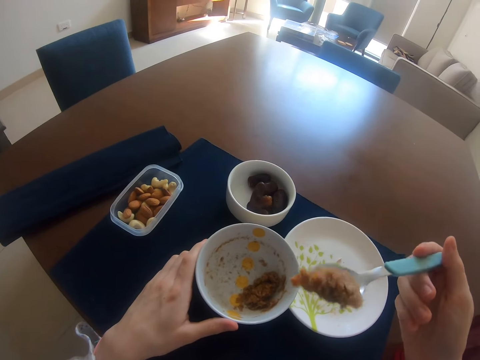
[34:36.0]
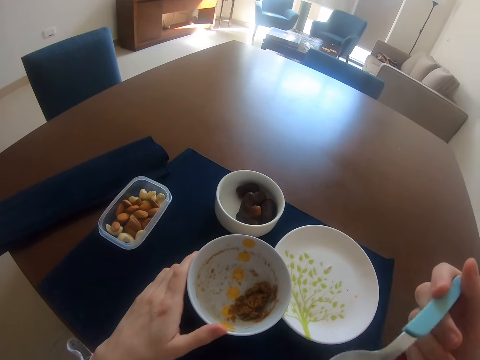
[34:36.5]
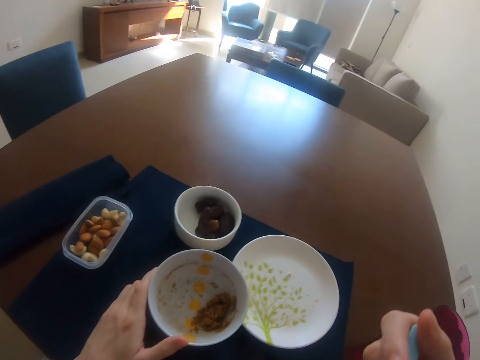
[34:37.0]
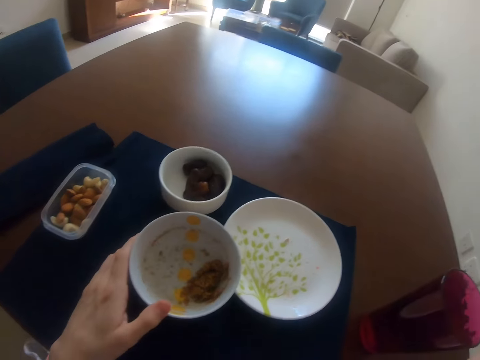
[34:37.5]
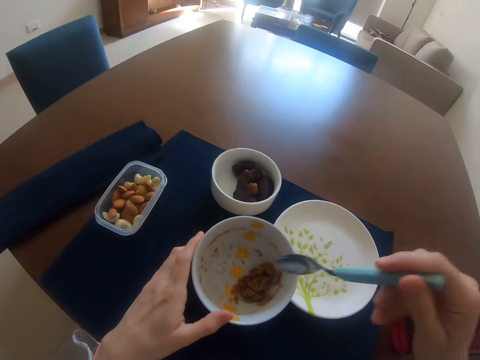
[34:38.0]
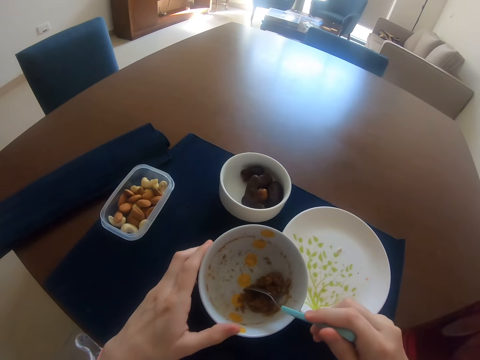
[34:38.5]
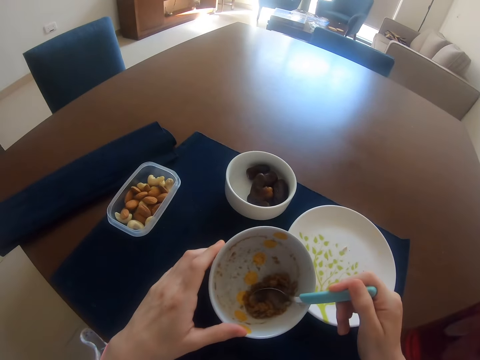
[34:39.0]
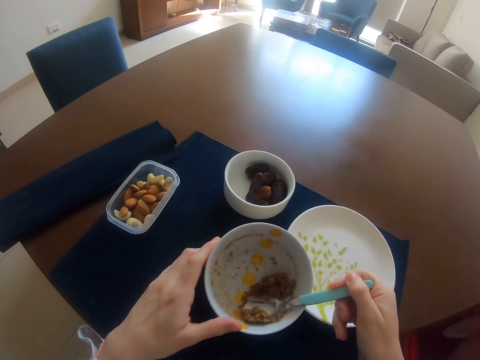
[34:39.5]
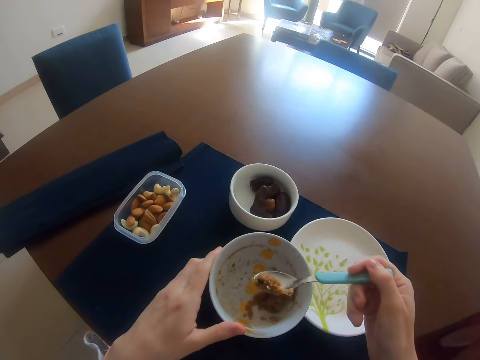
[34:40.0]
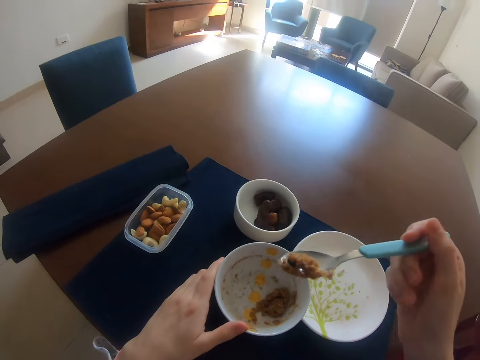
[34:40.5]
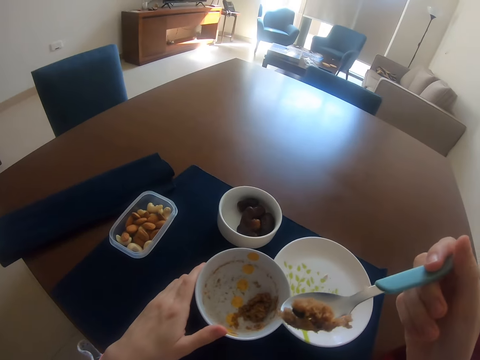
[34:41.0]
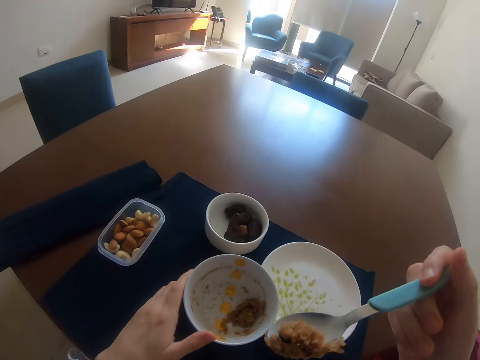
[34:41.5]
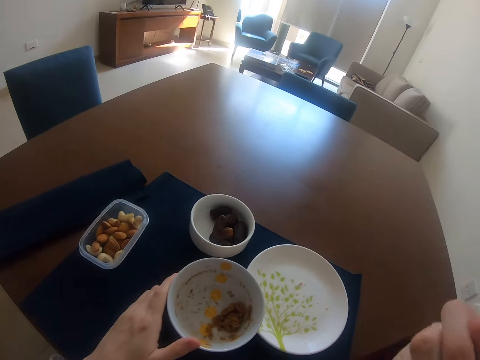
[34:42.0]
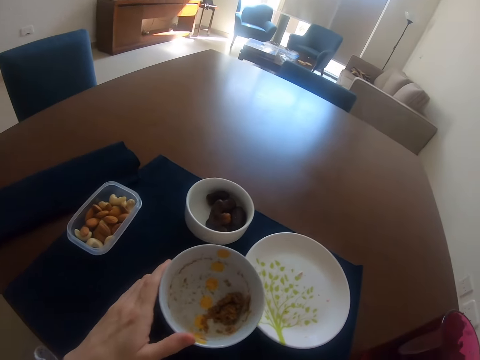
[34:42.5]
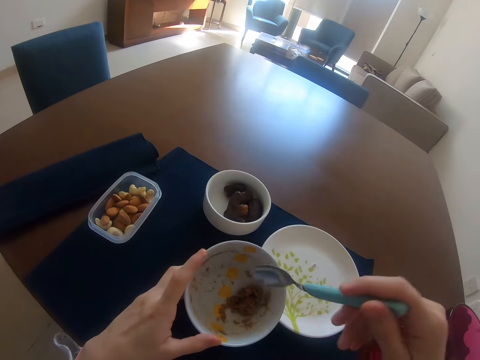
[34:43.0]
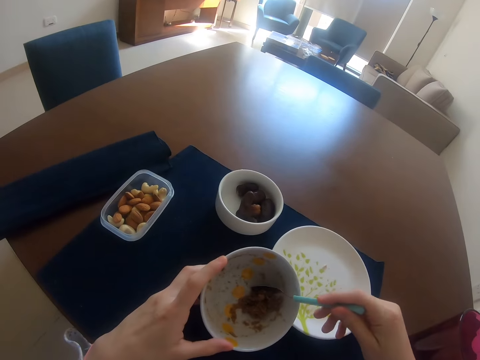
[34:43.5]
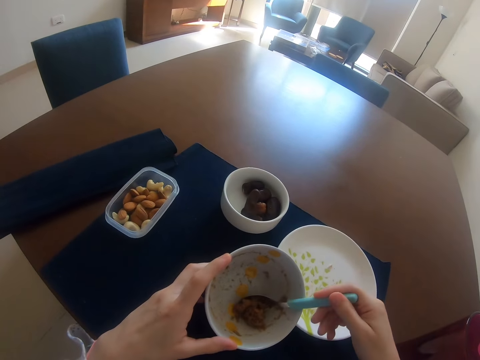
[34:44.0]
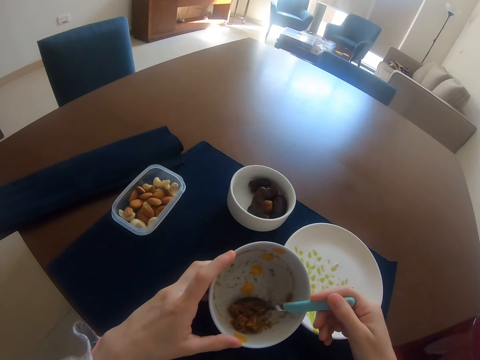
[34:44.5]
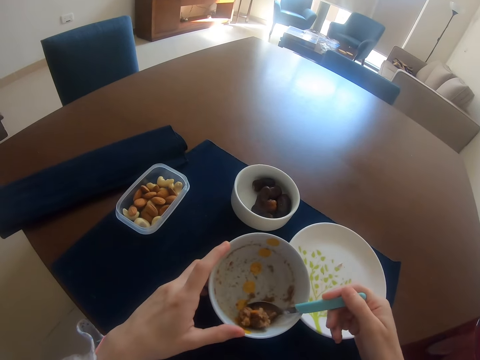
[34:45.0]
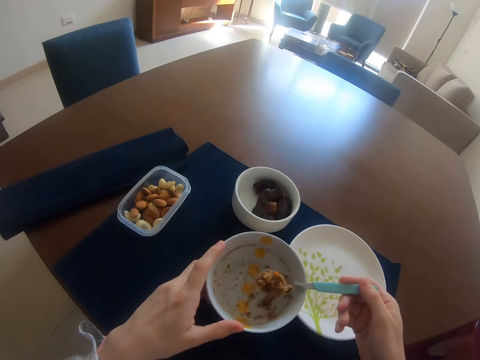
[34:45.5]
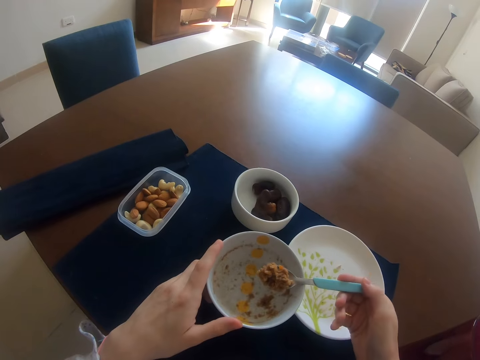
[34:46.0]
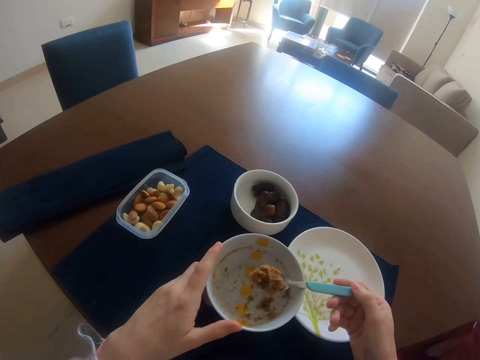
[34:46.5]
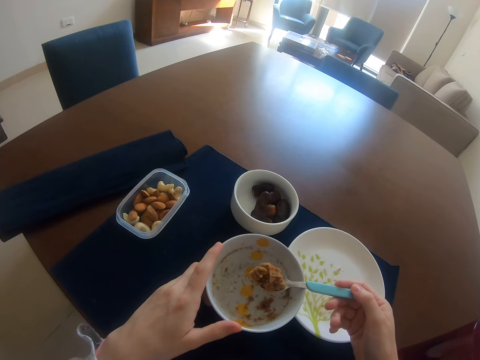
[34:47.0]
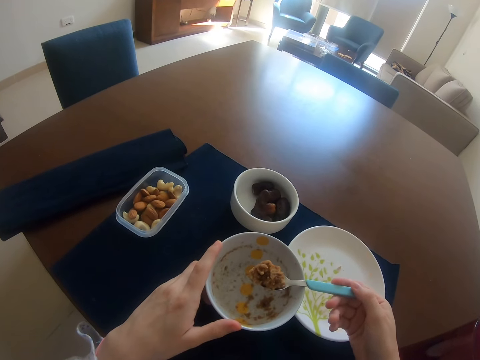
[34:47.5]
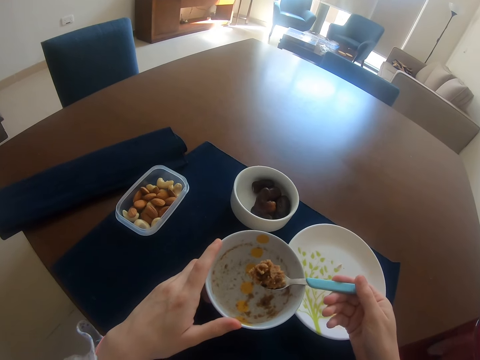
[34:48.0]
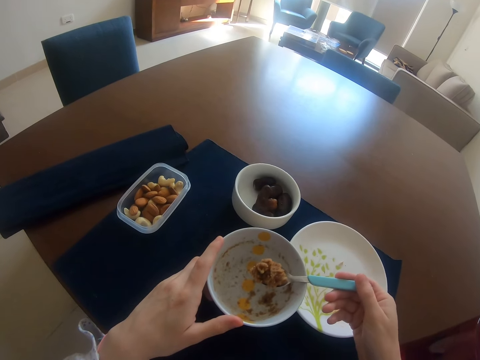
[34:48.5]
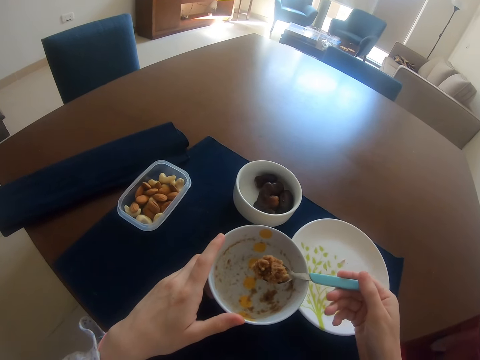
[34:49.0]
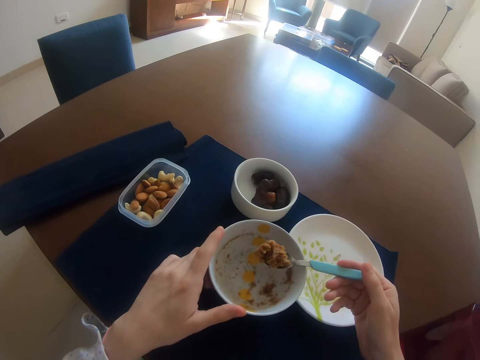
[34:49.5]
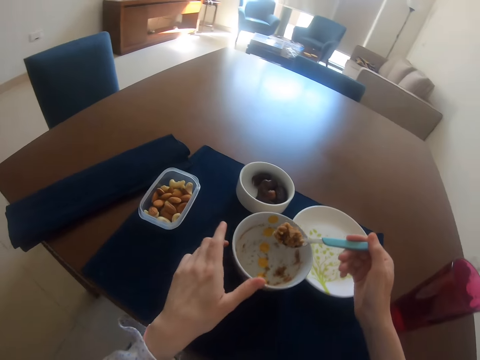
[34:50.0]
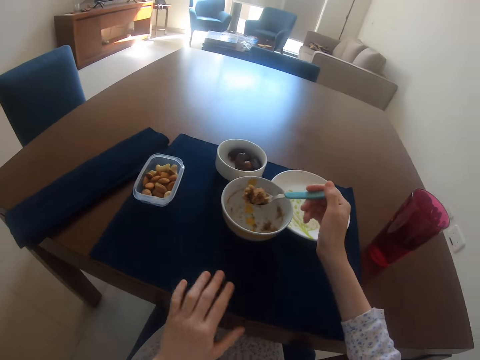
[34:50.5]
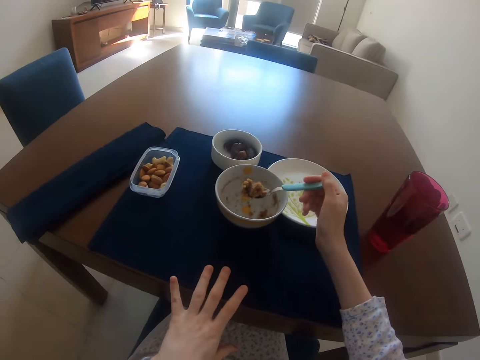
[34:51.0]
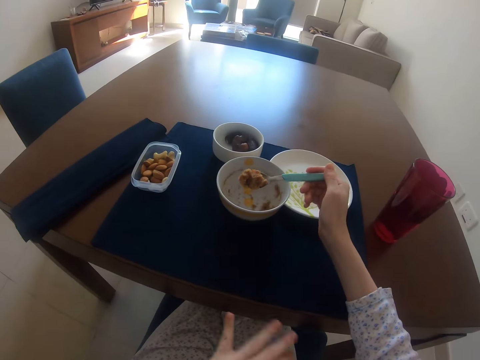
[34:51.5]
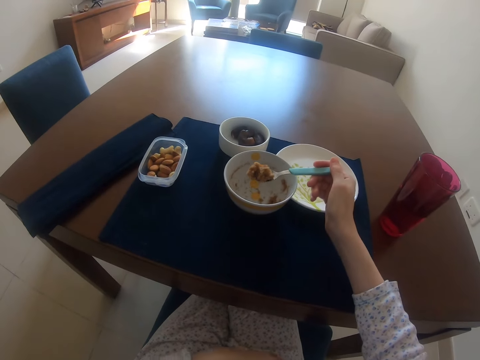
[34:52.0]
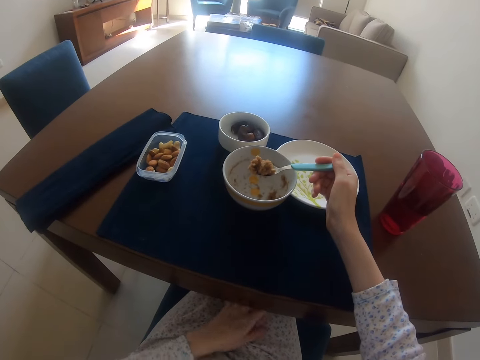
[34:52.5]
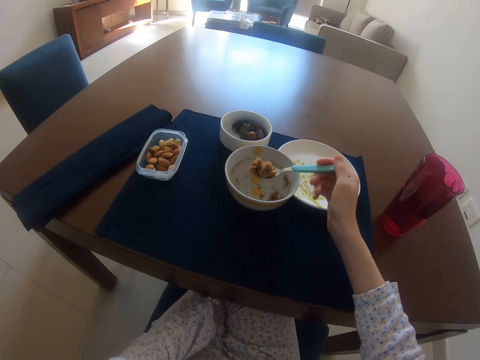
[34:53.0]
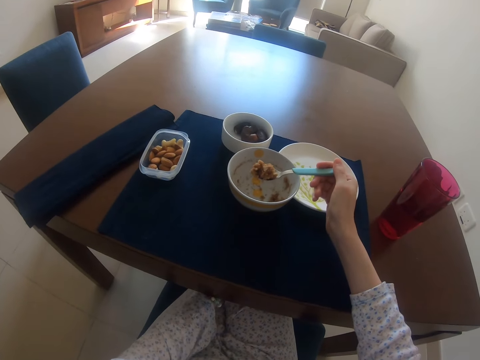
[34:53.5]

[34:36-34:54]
The camera wearer eats the food. They scoop food from the plate with a spoon. They eat the food again and scoop food from the plate with a spoon again. They stare at the food. They withdraw the left hand from the plate.

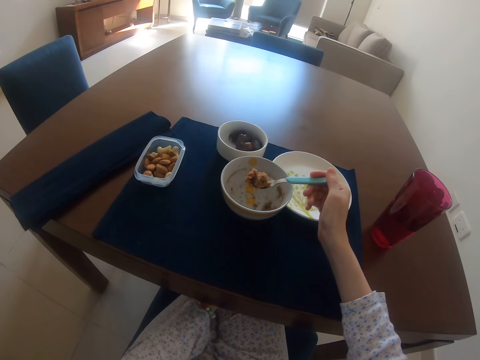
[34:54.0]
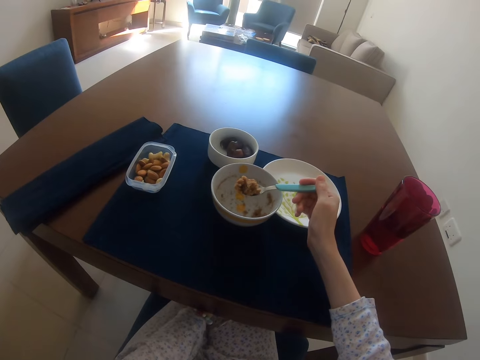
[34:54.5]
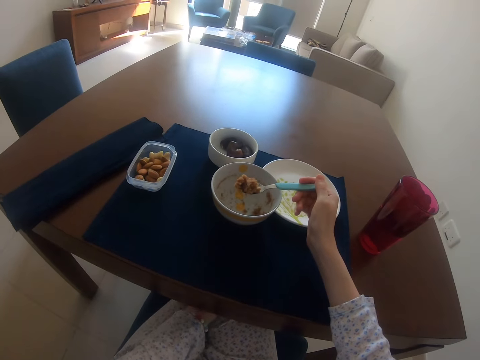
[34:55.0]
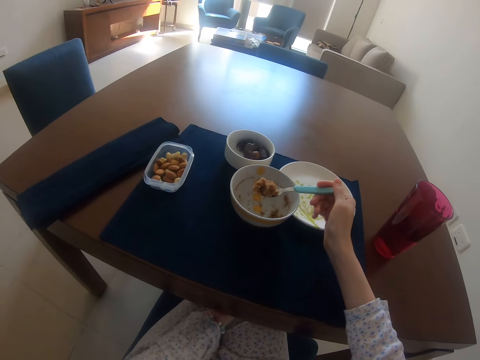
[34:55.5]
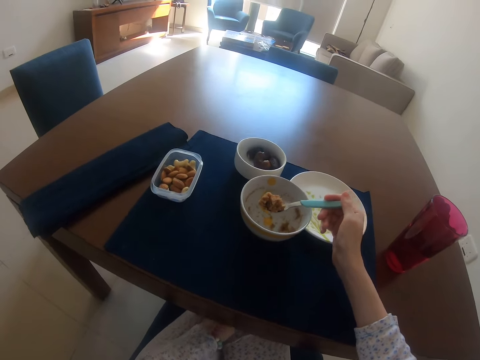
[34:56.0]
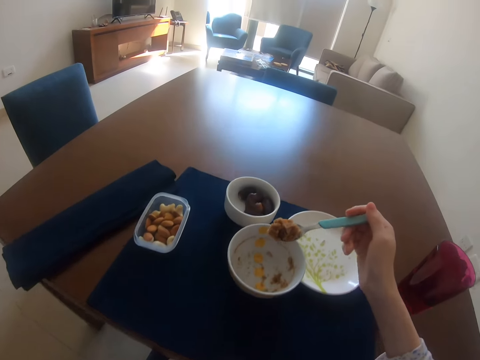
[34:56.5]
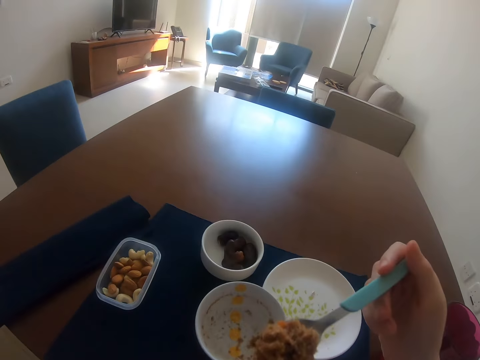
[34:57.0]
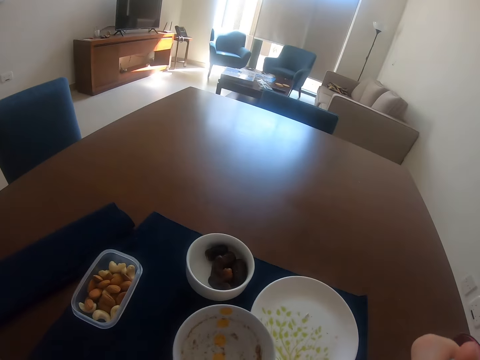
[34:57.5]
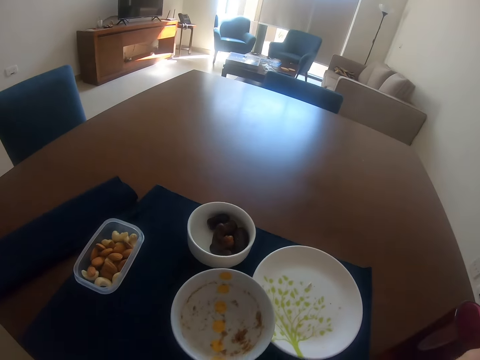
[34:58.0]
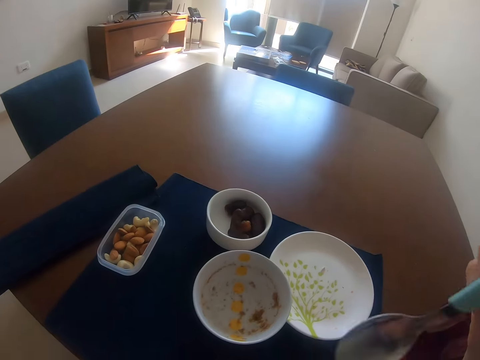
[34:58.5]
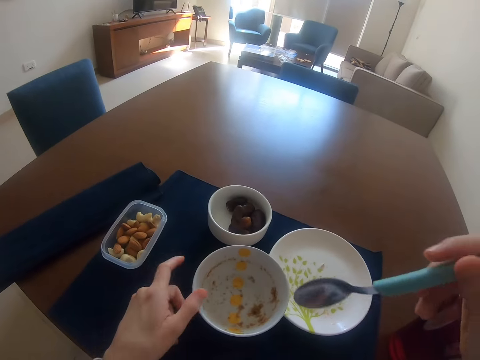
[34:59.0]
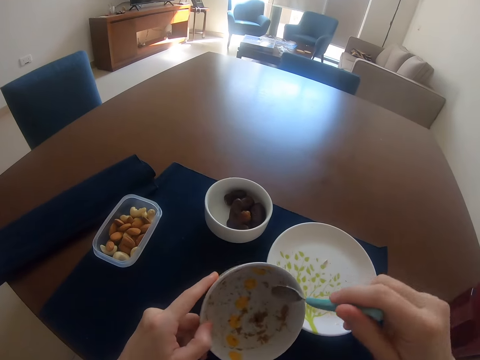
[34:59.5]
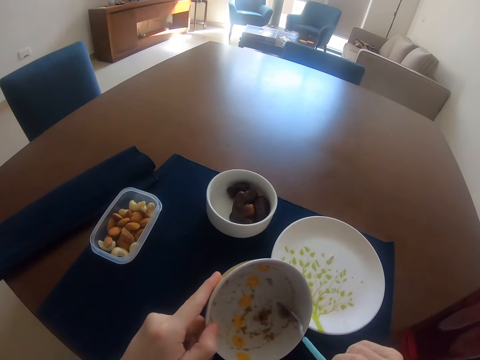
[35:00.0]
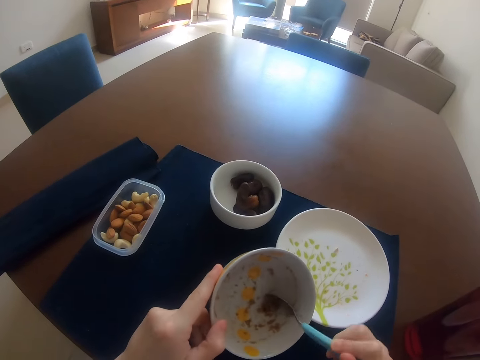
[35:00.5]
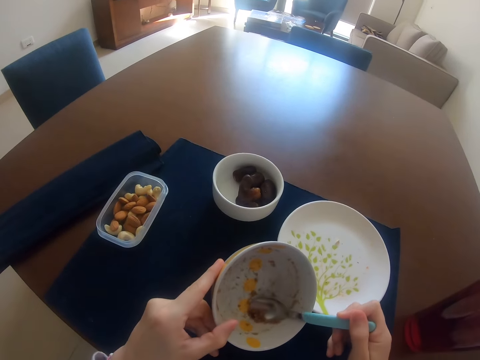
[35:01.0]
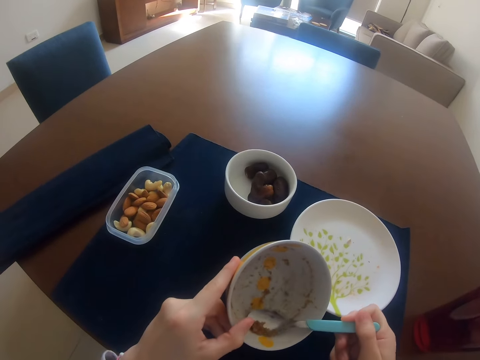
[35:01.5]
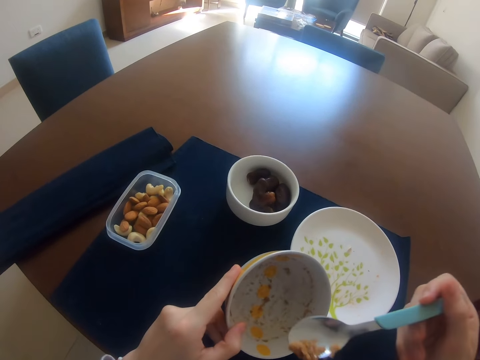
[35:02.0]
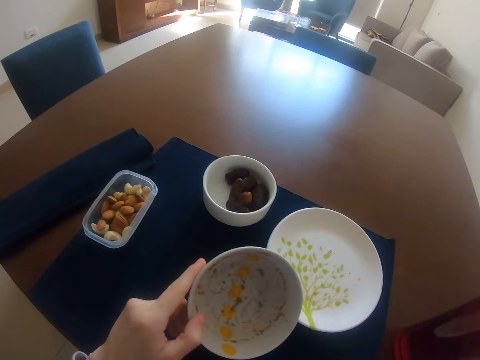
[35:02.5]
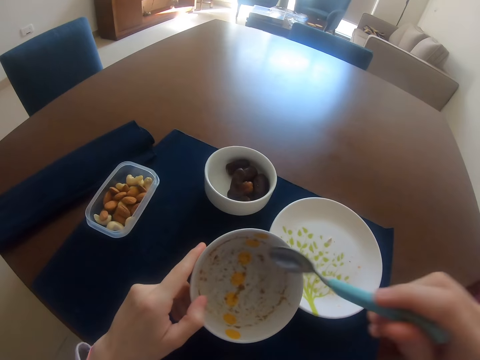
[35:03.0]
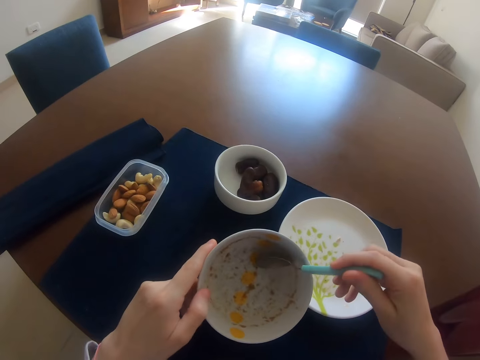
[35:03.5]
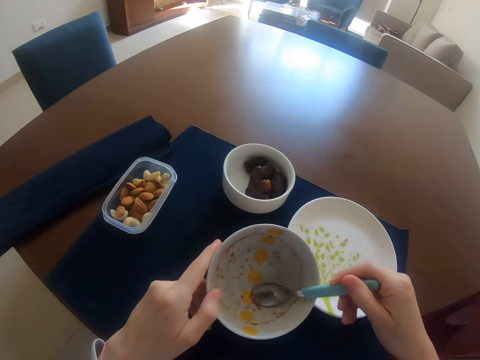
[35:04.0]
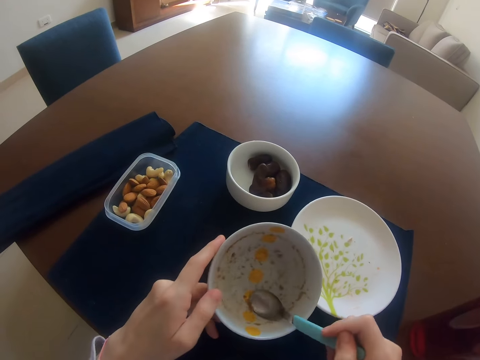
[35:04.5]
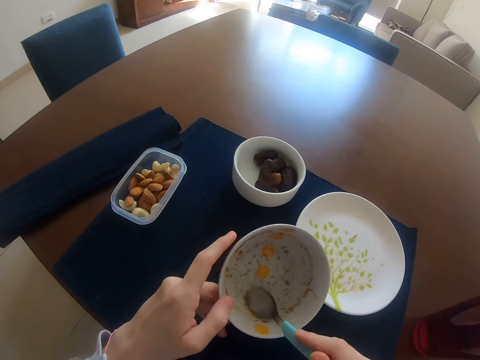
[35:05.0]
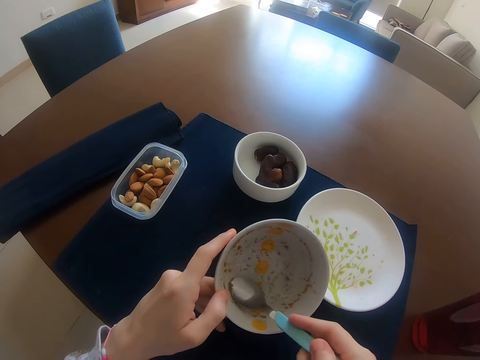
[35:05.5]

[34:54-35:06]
The camera wearer eats the food. They scoop food from the plate with a spoon. They bend the plate on the table. They eat the food. They pick food in the plate. They scoop food from the plate.
